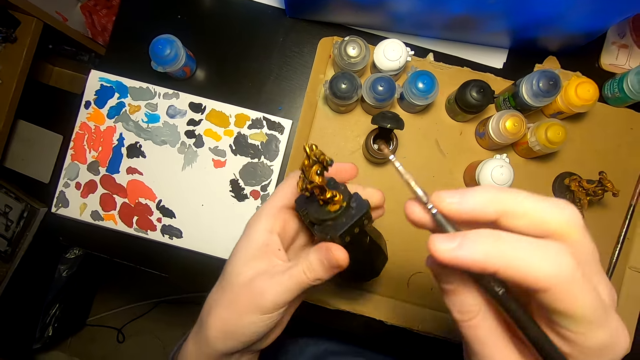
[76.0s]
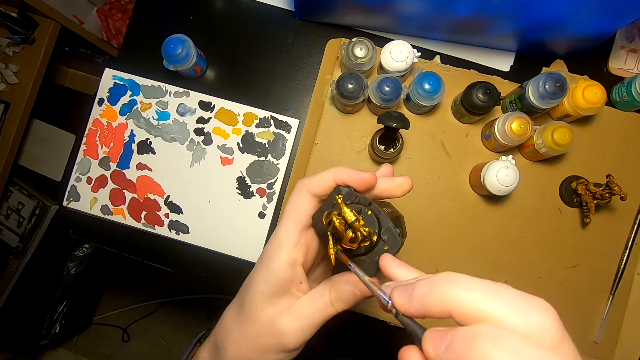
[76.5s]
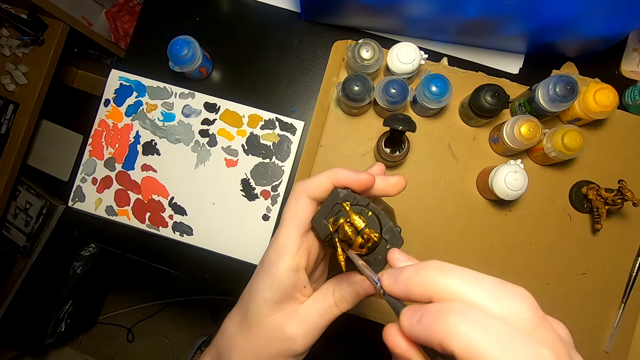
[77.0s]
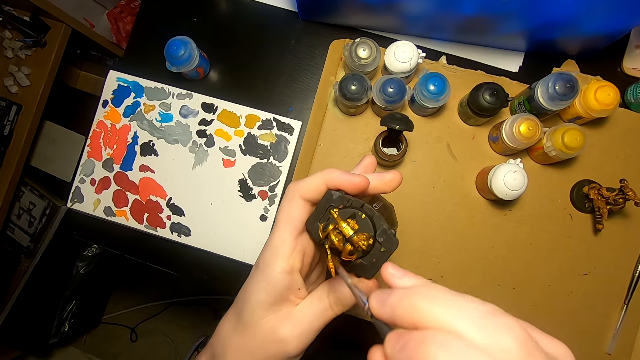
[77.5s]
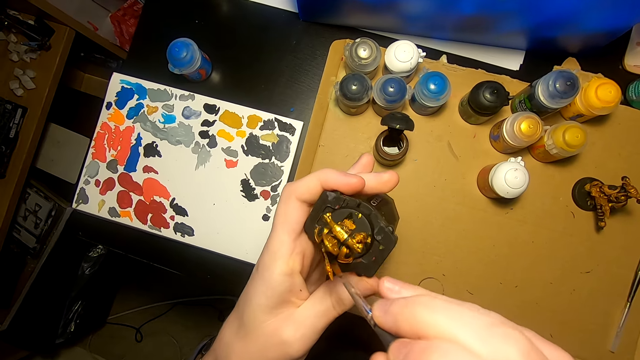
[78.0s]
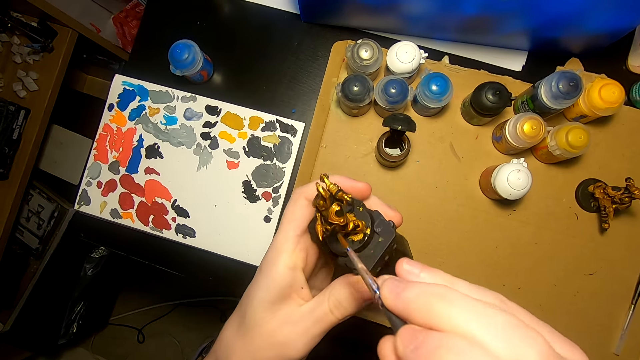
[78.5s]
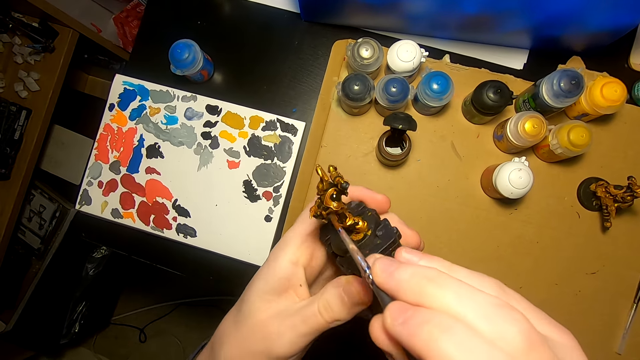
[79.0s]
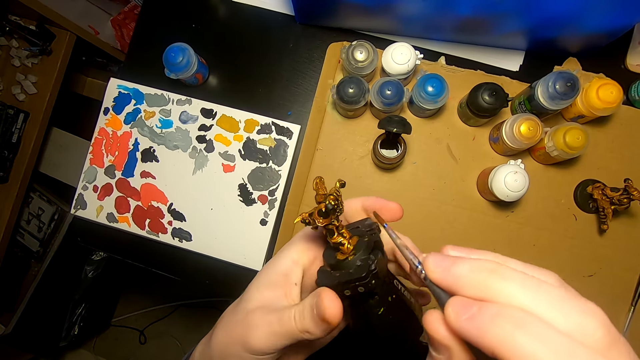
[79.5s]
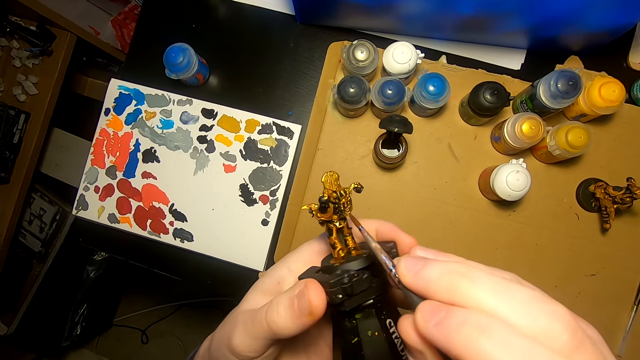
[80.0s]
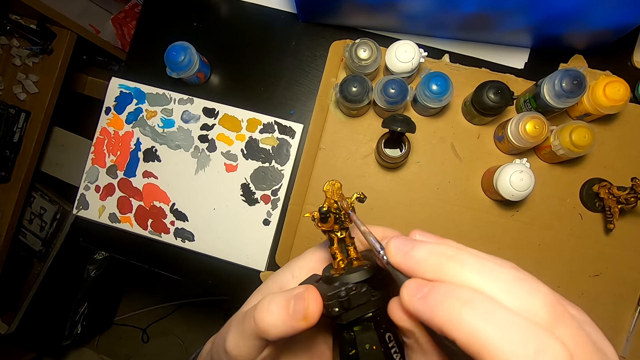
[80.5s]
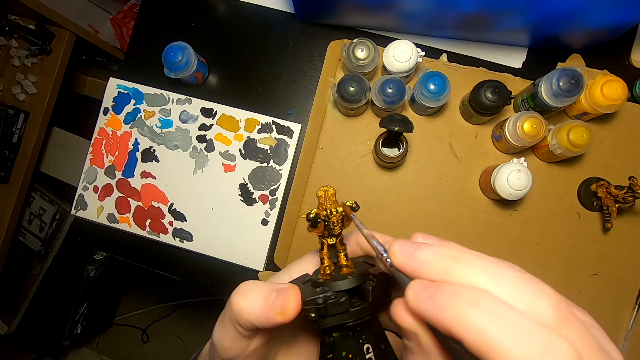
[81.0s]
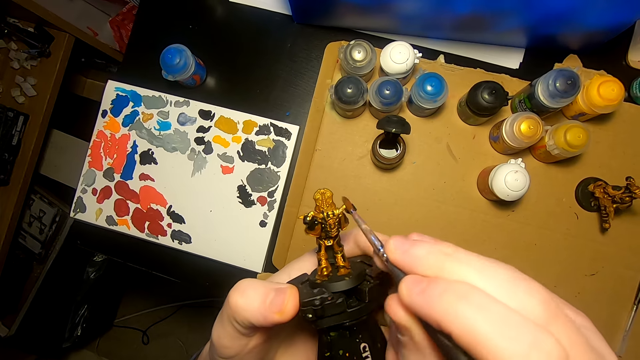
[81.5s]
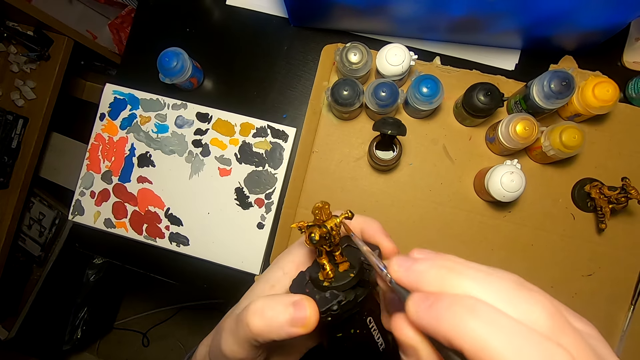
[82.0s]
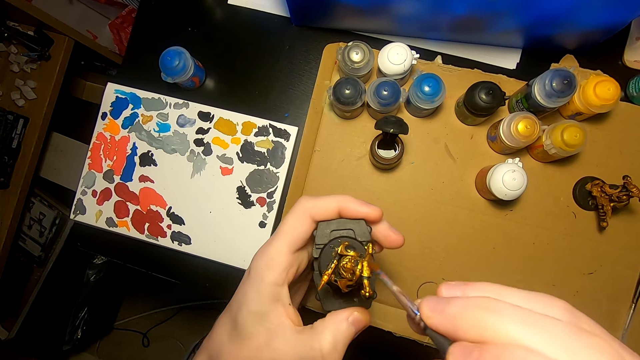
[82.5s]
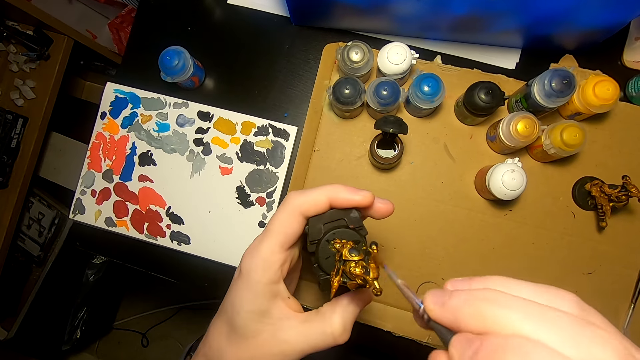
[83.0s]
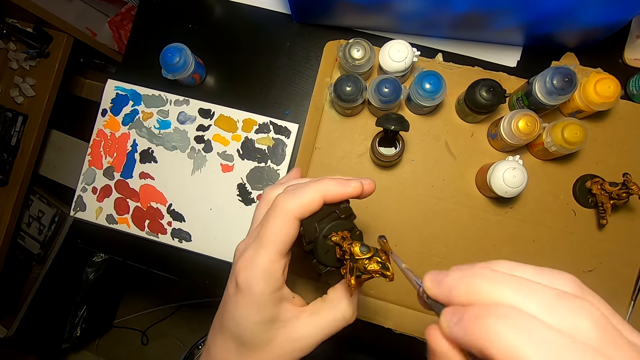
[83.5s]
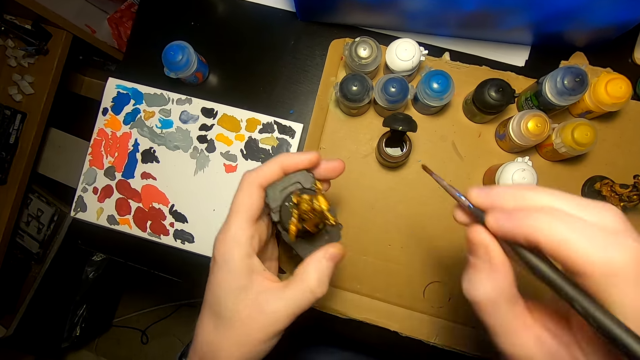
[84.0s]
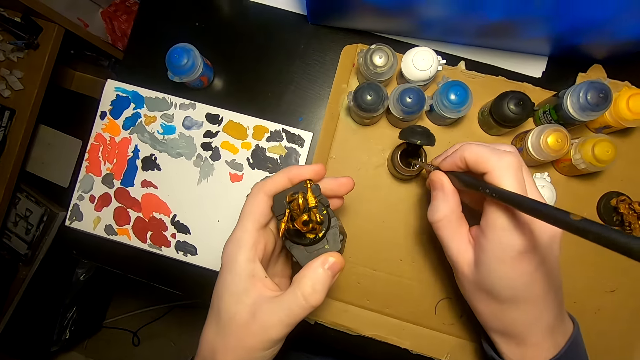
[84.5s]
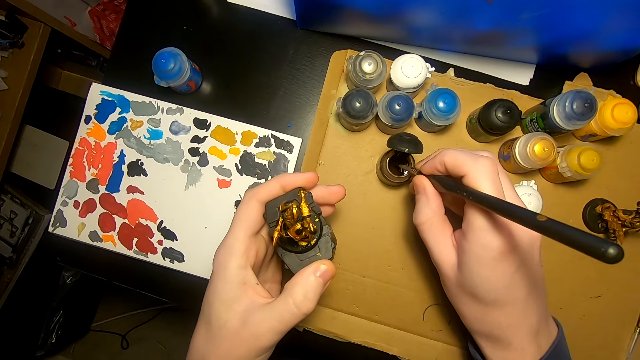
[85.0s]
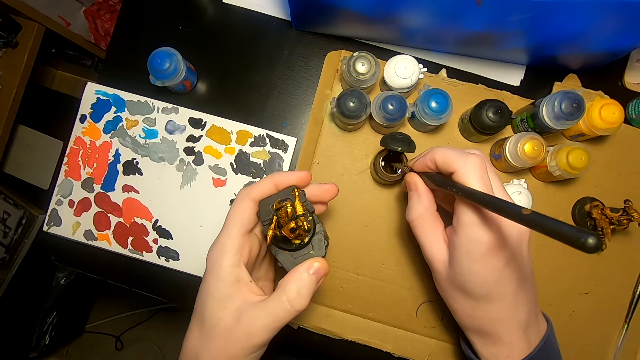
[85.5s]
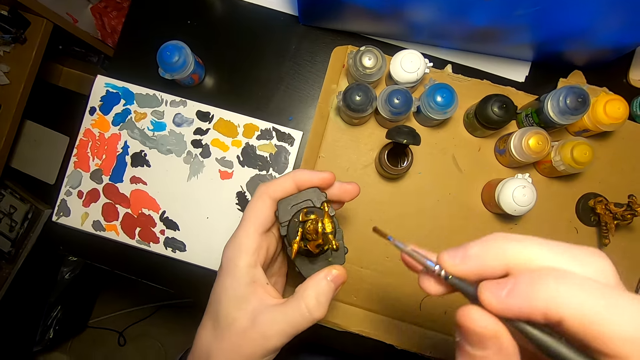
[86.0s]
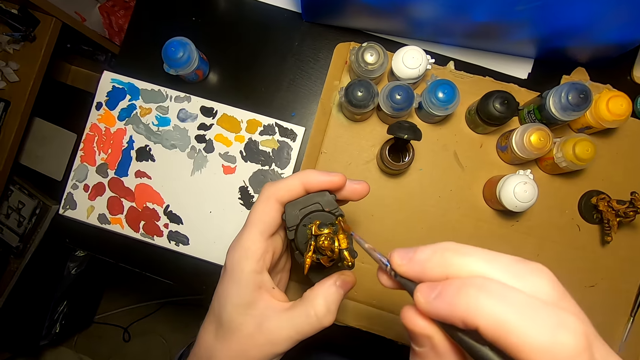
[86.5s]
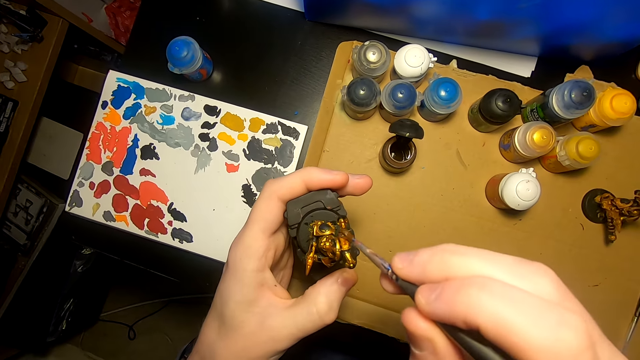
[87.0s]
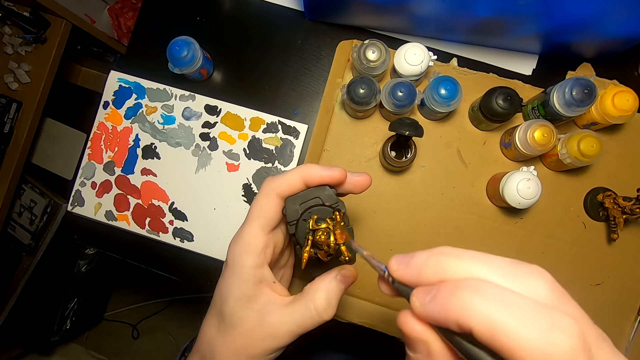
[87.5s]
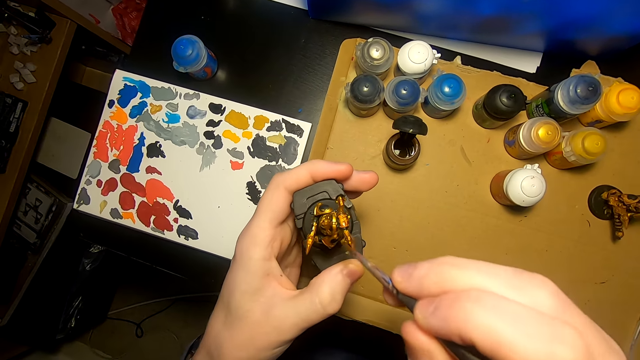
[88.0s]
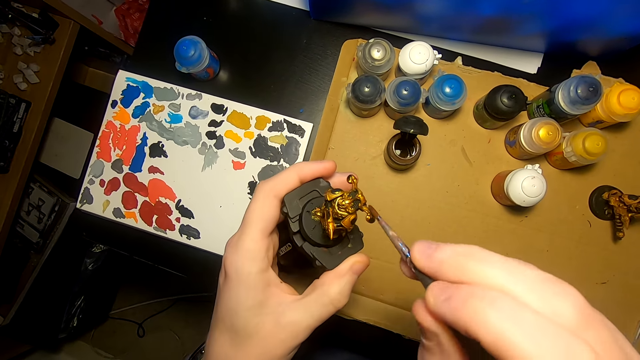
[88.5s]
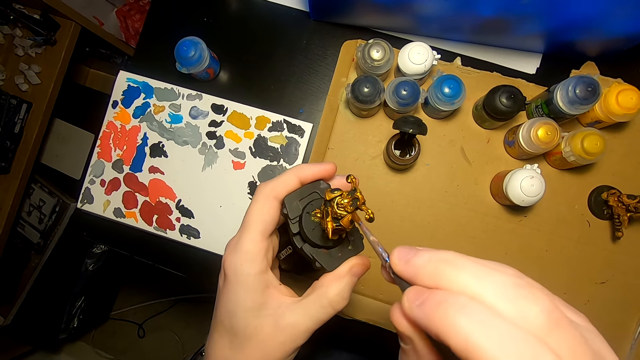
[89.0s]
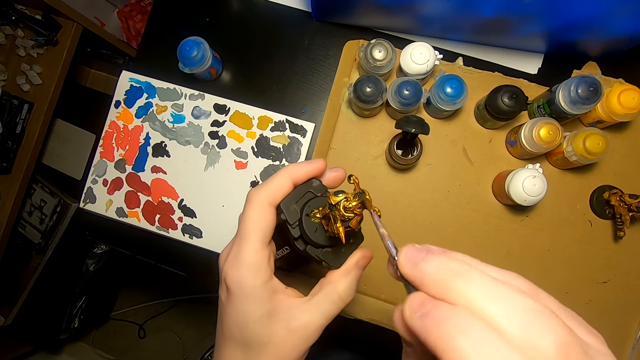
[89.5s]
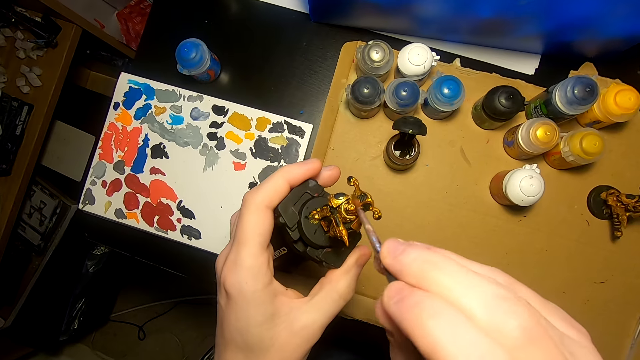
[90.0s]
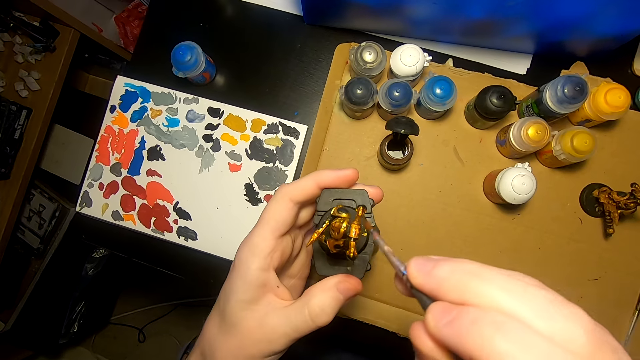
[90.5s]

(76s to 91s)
The camera wearer paints the model sculpture with a painting brush. They dip the painting brush in the paints. They paint the model sculpture with the painting brush.

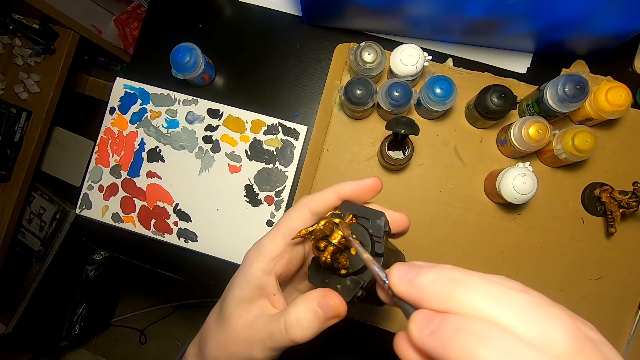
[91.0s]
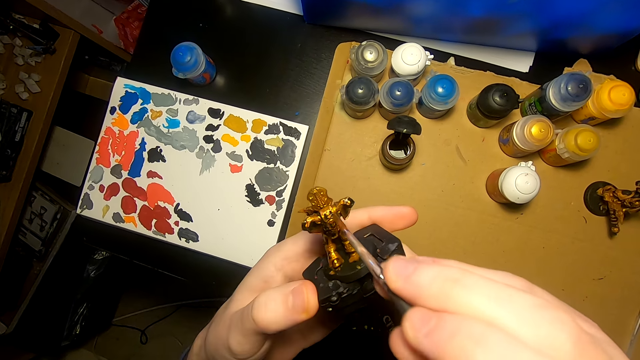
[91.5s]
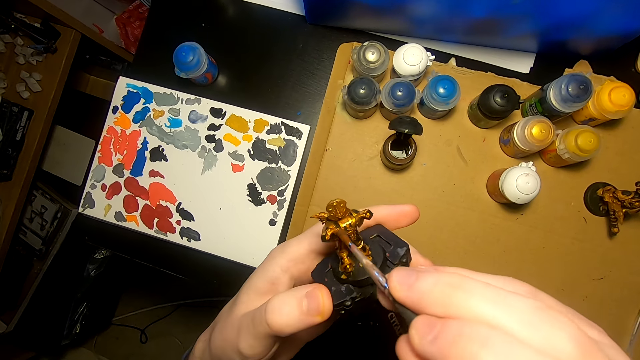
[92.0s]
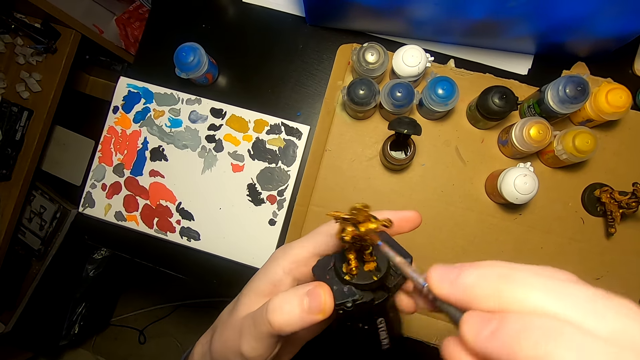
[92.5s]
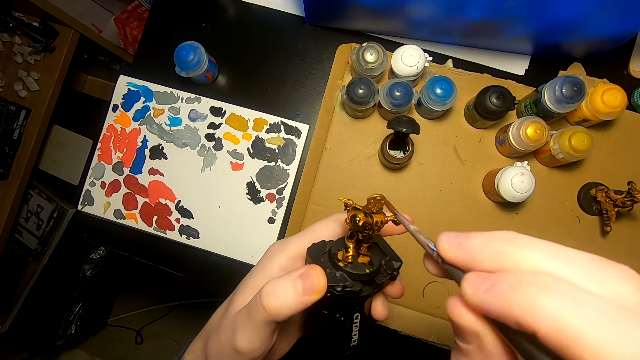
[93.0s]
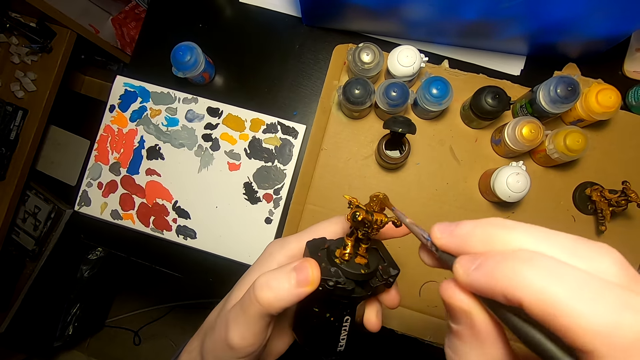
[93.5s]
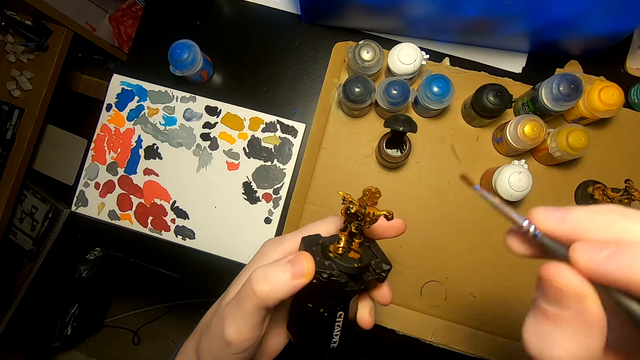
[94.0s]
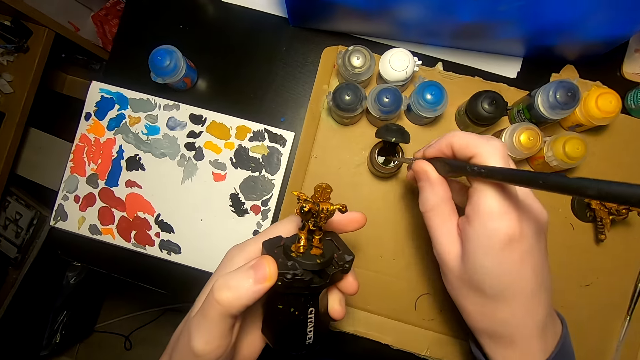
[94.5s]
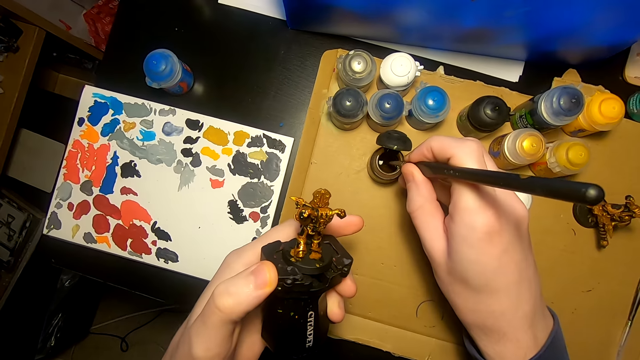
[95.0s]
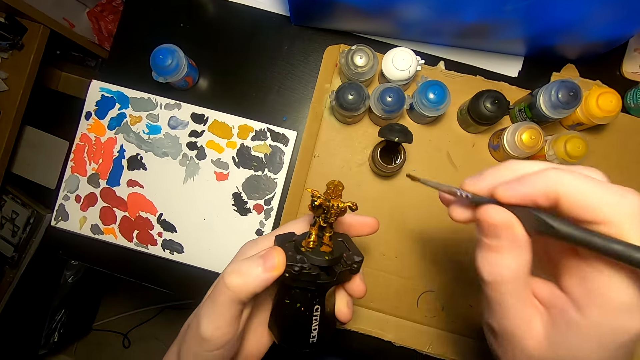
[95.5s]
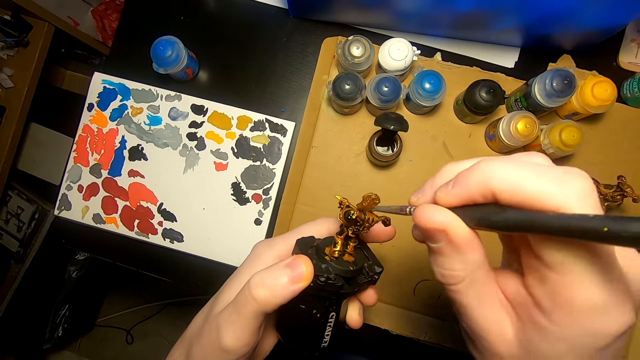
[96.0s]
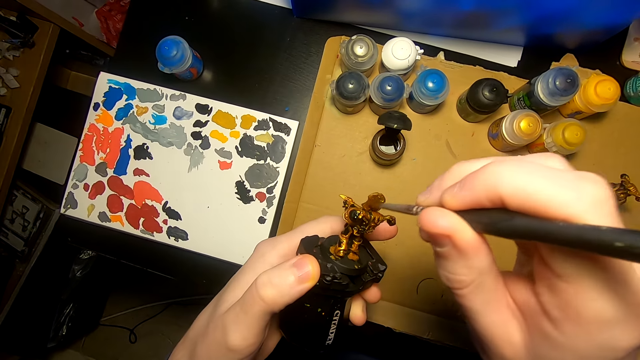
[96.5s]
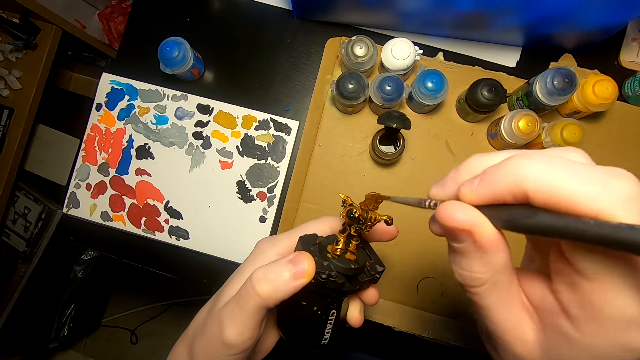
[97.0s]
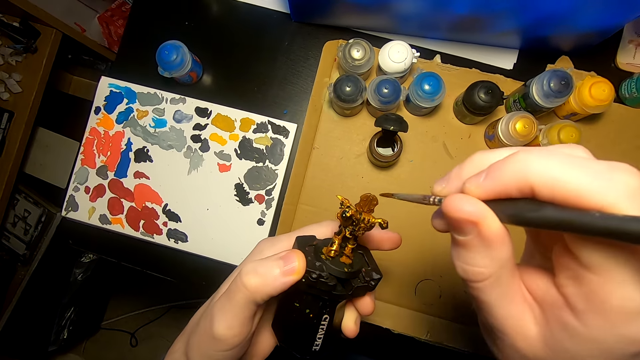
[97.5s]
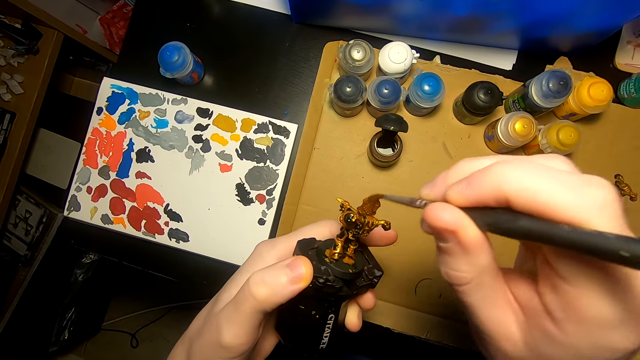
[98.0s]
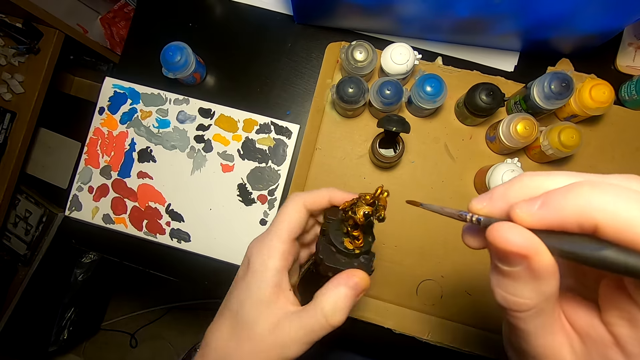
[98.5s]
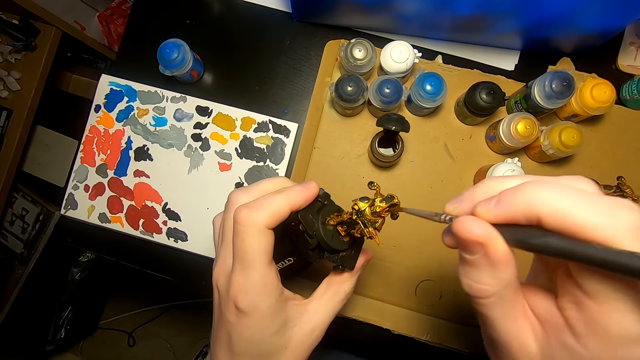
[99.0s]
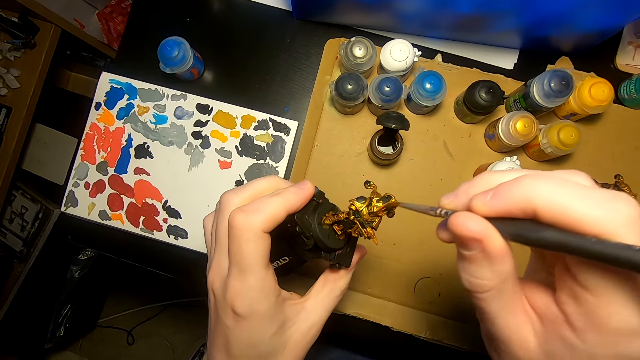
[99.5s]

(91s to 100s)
The camera wearer dips the painting brush in the paints. They paint the model sculpture with the painting brush.
